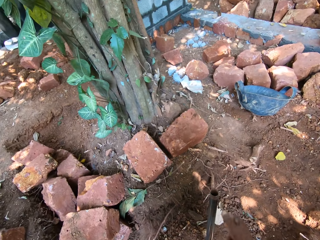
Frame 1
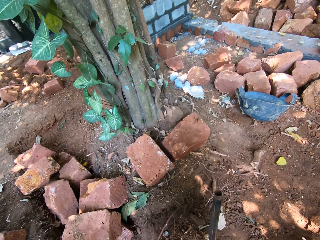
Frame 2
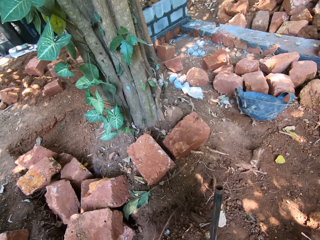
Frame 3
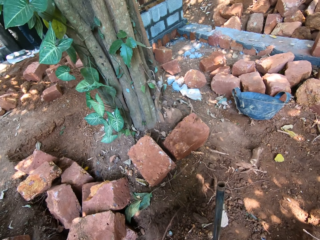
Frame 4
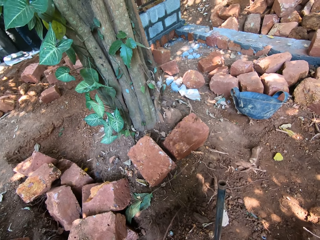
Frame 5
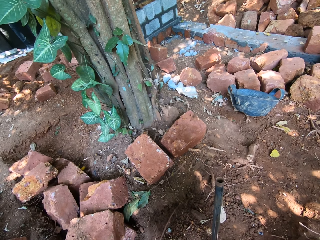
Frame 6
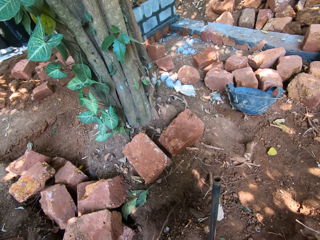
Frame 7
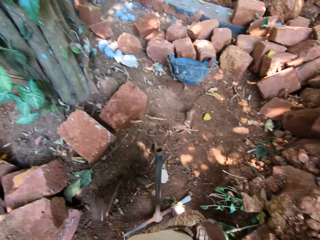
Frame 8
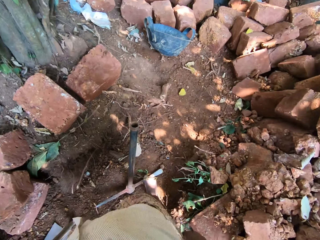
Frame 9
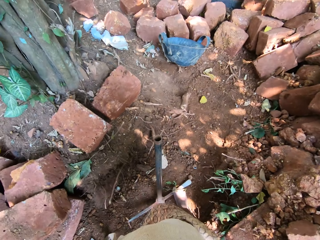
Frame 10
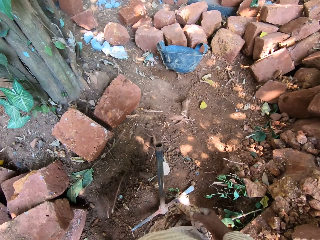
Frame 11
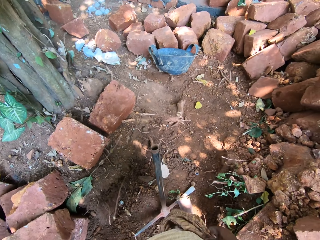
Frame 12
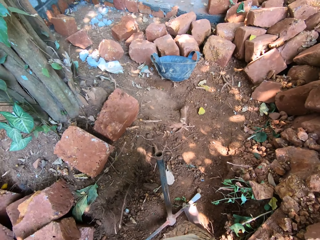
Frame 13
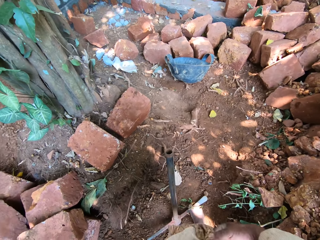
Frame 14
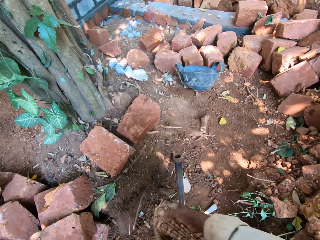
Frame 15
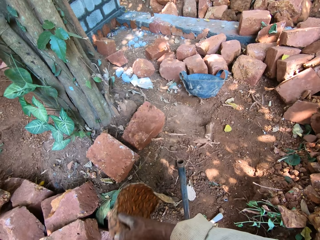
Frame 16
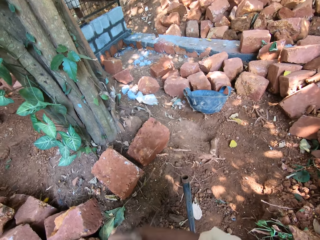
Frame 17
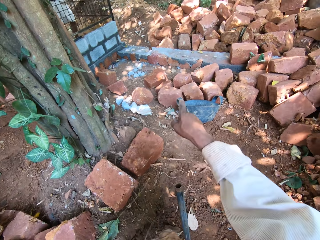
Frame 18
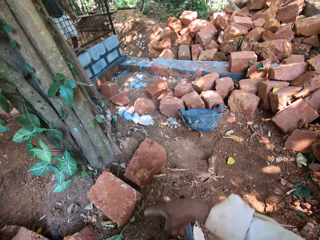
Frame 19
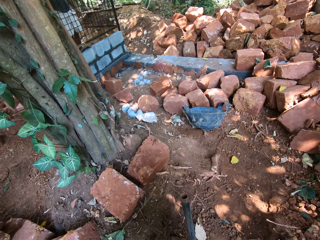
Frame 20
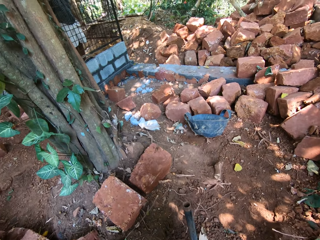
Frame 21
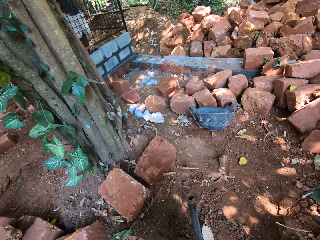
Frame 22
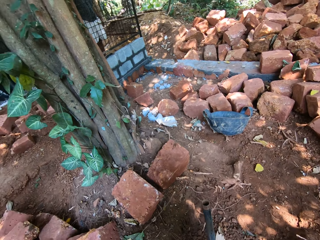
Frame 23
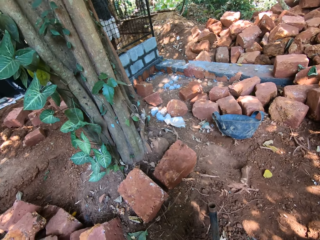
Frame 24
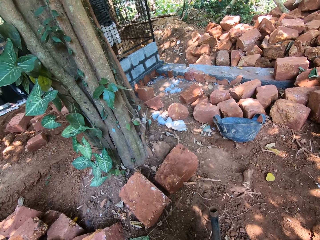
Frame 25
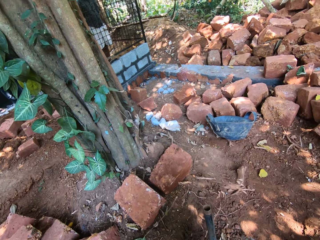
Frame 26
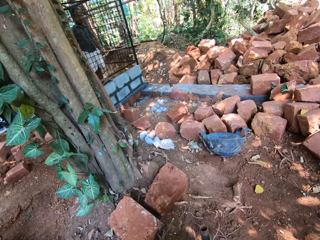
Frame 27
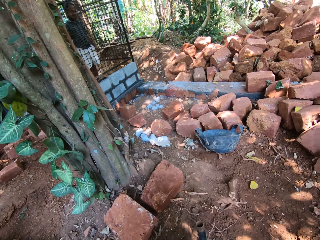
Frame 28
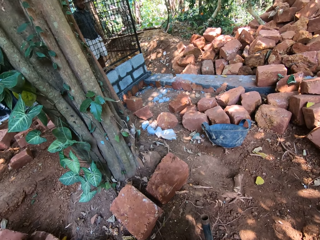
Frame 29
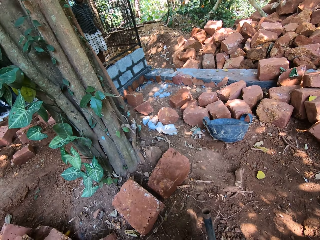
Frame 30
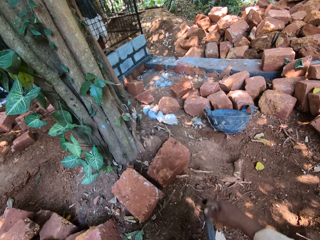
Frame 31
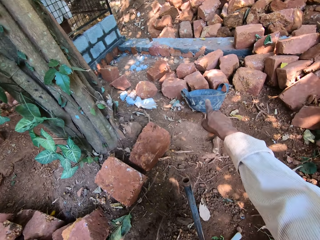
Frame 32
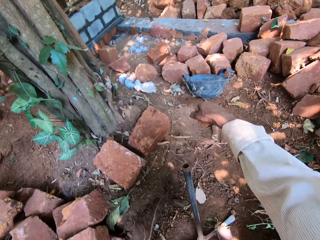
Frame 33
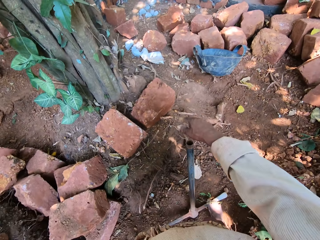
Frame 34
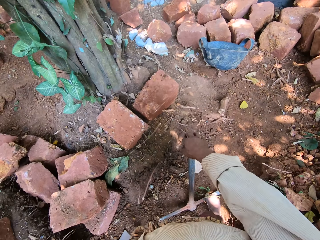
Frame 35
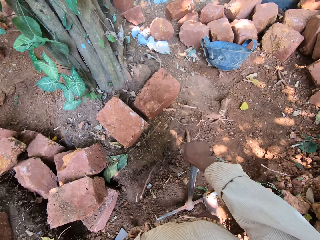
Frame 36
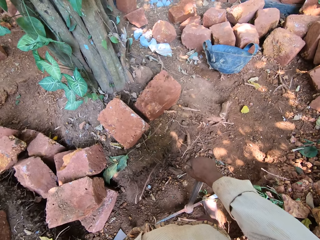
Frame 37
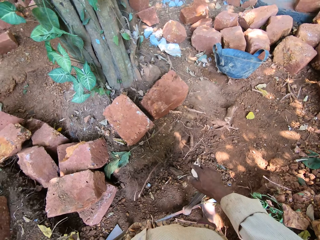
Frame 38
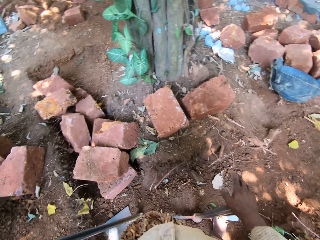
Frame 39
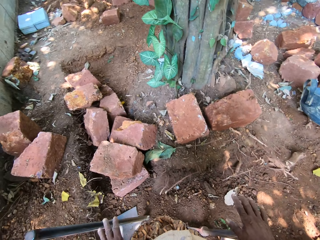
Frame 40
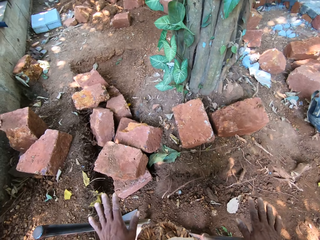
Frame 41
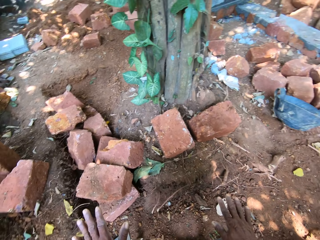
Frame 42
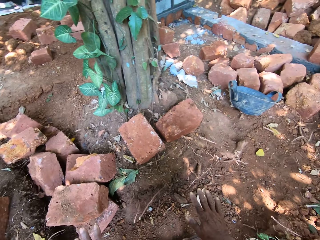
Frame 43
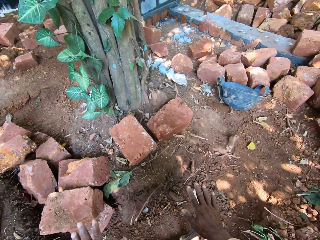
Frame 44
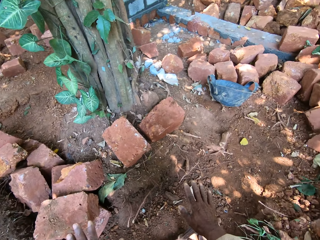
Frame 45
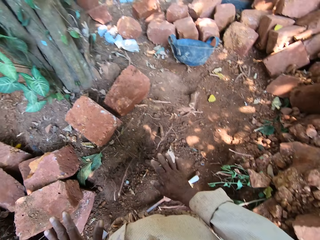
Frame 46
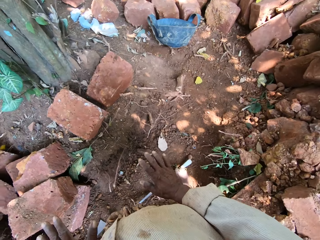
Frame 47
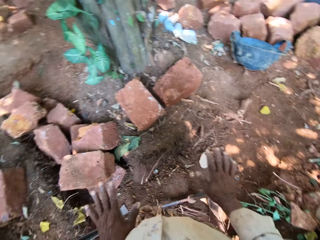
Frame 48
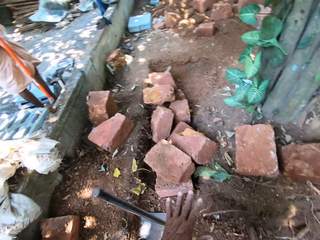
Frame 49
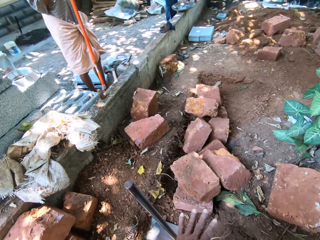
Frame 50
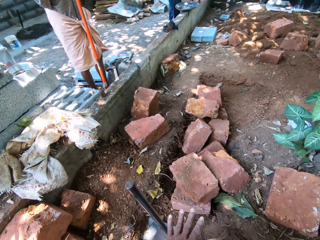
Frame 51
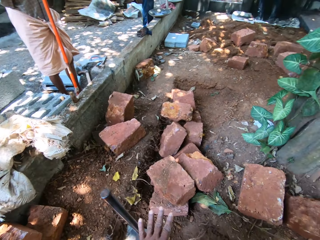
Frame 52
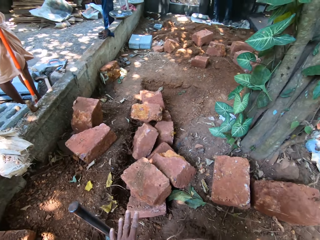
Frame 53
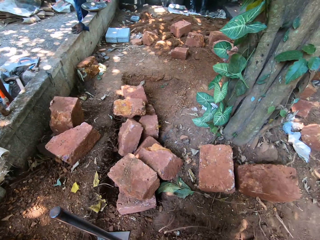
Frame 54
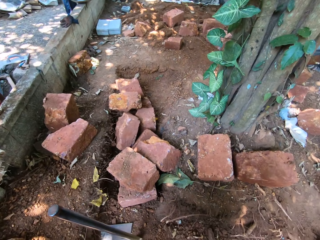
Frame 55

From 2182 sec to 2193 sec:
The camera wearer removes his hands from the axe. He ties a lungi around his waist with both hands. He turns. He holds a leso. He points. He holds the pickaxe's handle on the ground with his right hand.

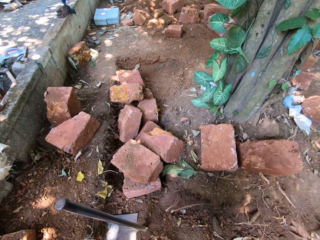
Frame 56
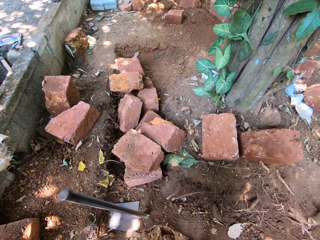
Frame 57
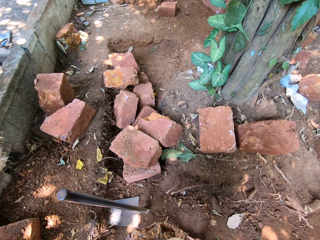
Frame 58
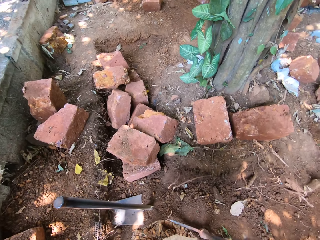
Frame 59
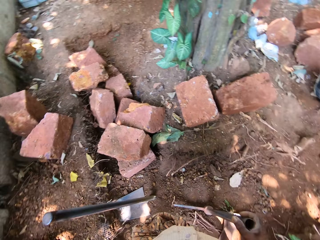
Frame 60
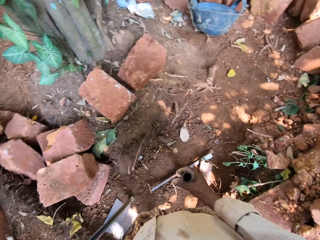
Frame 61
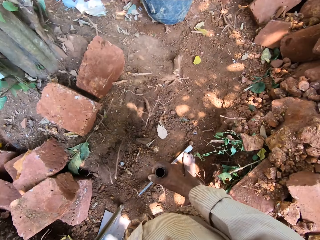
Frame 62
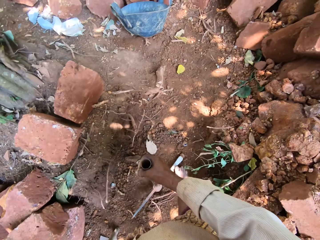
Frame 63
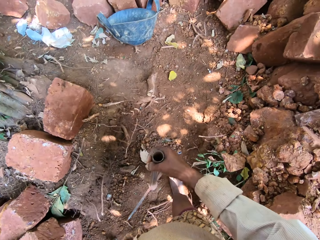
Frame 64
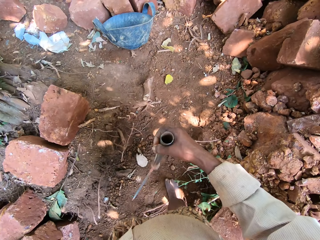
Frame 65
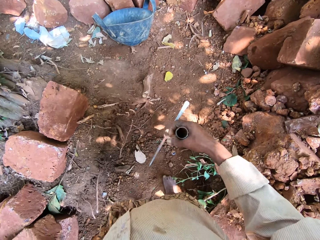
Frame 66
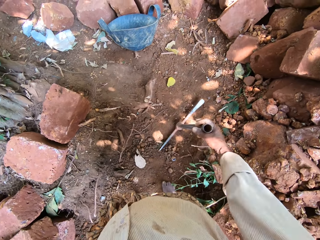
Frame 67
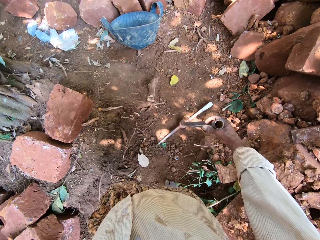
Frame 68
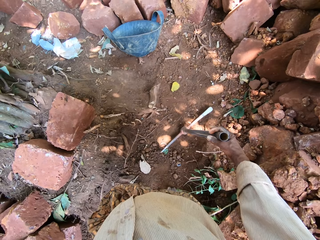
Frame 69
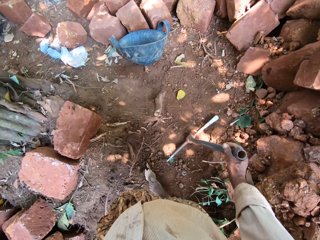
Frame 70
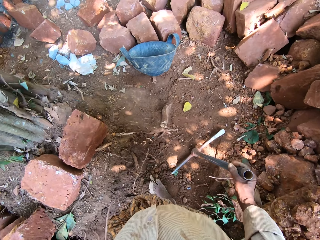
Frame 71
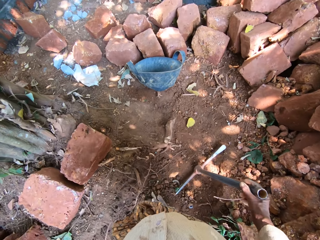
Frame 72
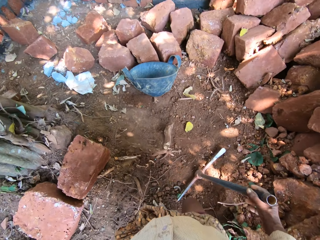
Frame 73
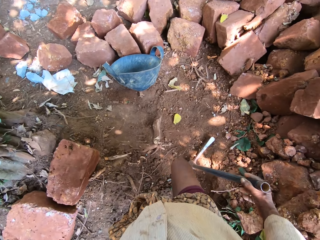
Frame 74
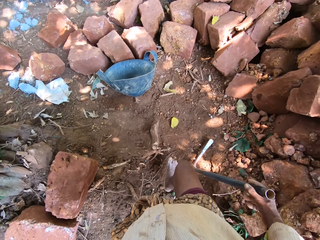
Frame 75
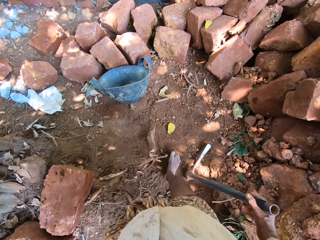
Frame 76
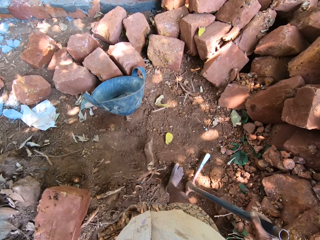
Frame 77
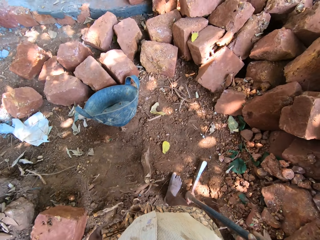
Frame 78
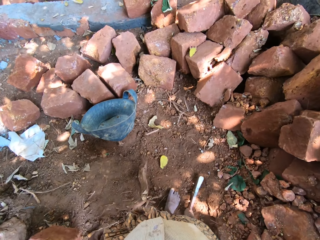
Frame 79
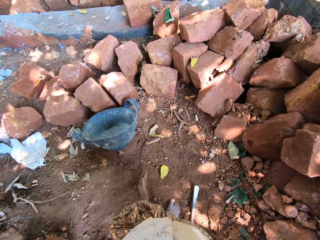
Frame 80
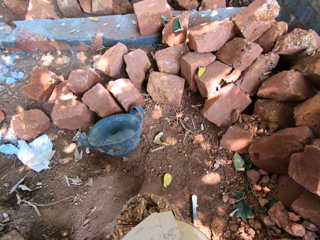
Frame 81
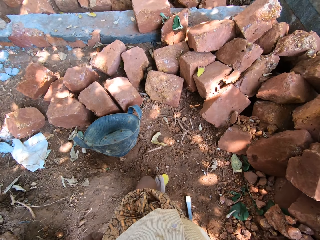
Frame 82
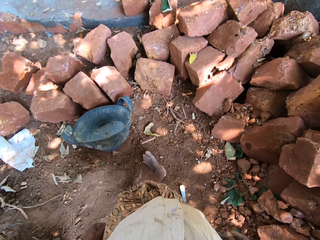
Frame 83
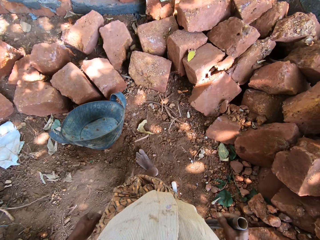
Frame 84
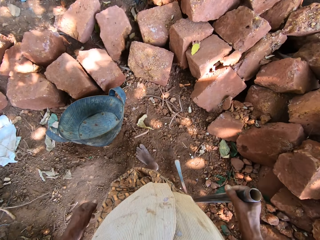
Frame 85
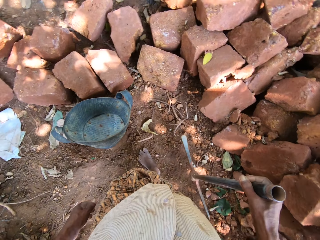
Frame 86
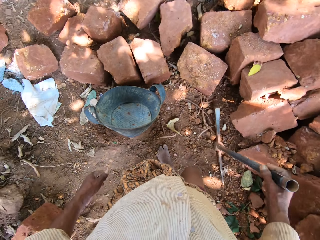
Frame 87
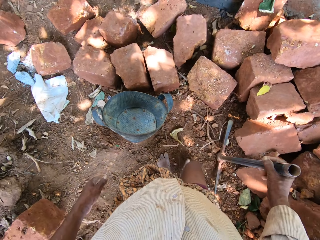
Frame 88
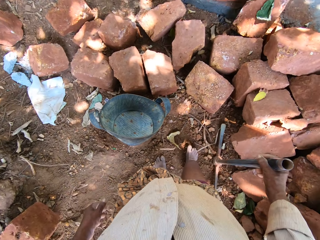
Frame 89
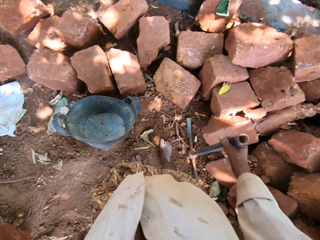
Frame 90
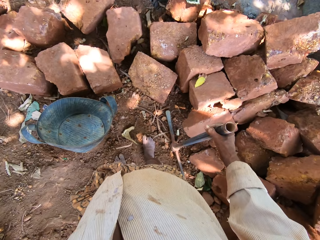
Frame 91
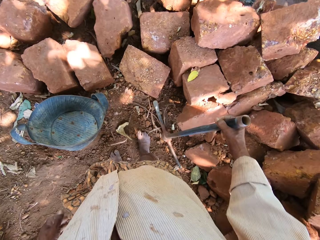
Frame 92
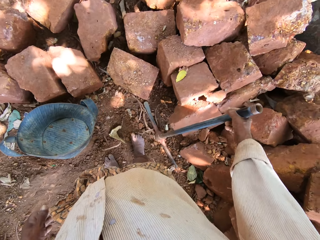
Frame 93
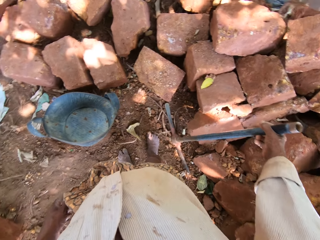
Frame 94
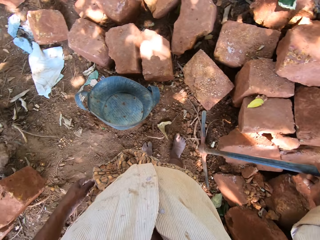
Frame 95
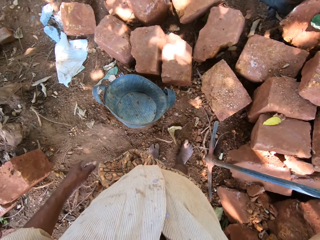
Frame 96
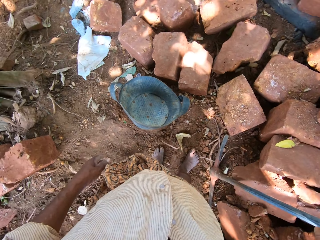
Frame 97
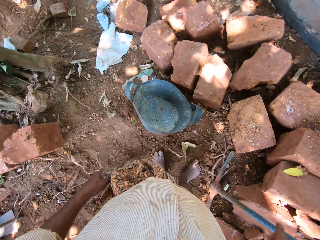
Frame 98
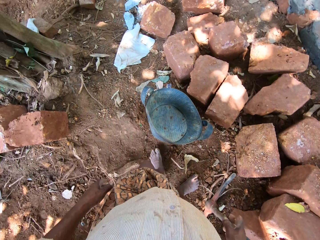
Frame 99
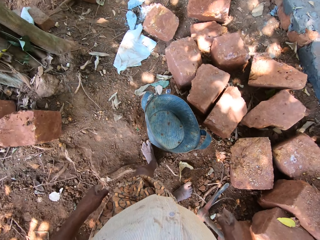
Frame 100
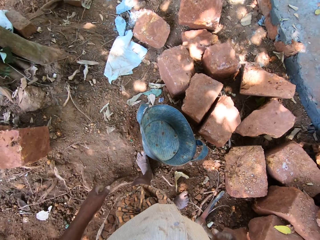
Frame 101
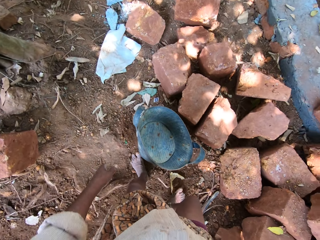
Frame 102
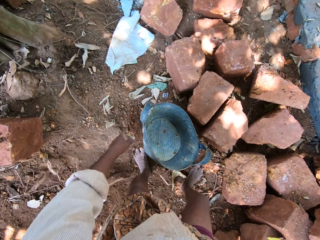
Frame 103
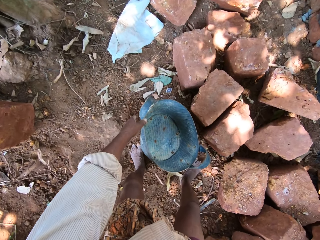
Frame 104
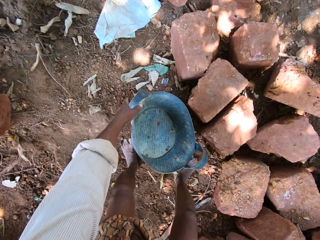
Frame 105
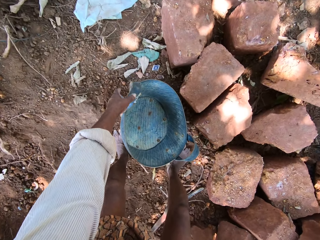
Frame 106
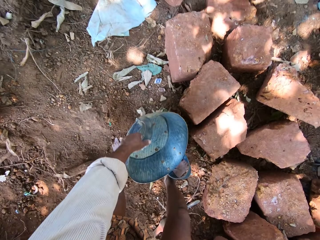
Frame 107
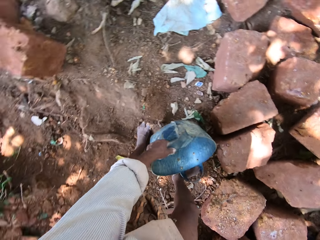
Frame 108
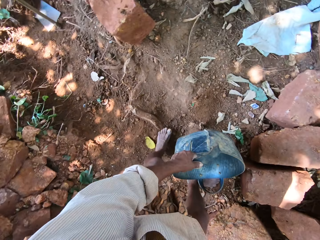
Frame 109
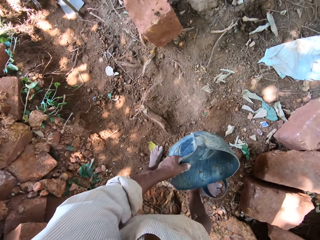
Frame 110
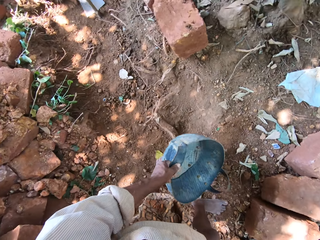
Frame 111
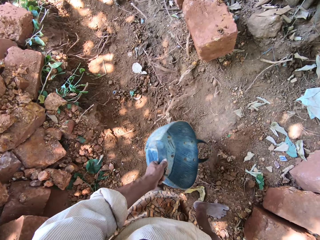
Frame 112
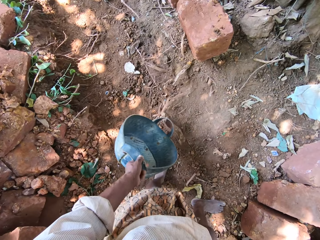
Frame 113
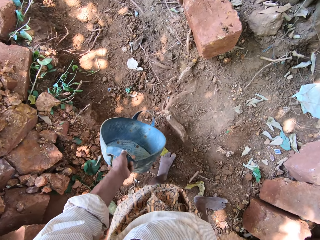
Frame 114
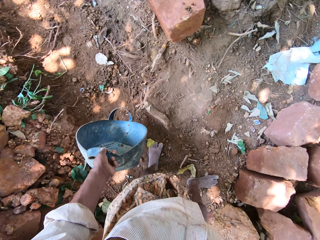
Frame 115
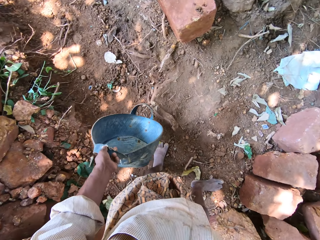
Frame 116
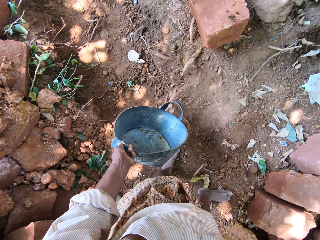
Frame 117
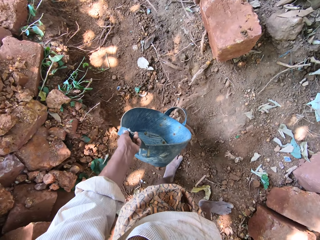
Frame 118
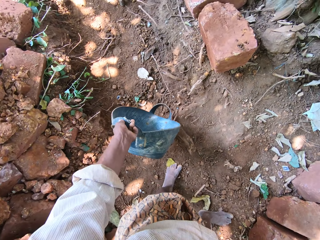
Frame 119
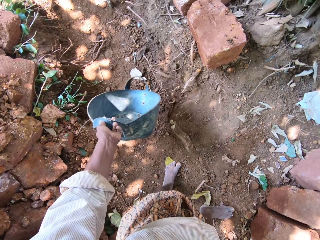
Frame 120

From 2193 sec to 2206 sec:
The camera wearer picks the pickaxe from the ground with his right hand. He hits the ground with the pickaxe in his right hand. He walks. He picks the pickaxe from the ground with his right hand. He hits the ground with the pickaxe in his right hand. He drops the pickaxe on a pile of bricks on the ground with his right hand. He picks a bucket from the ground with his left hand.
